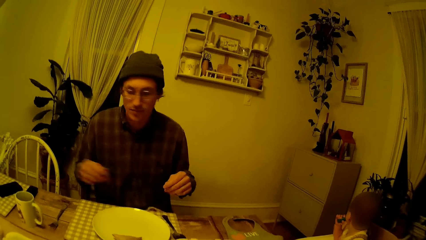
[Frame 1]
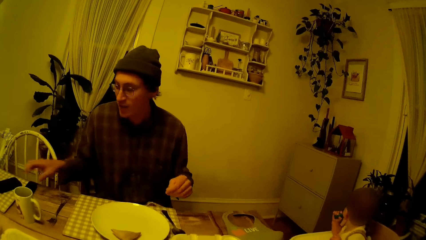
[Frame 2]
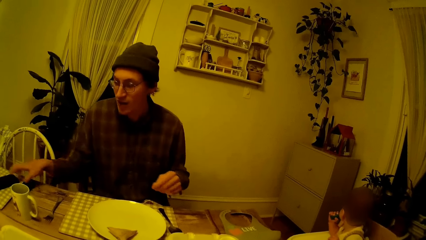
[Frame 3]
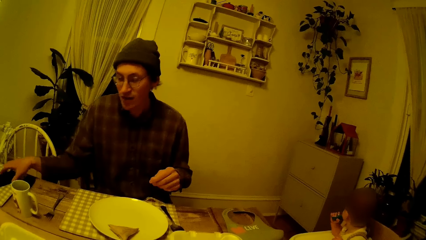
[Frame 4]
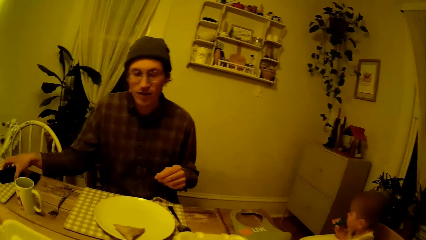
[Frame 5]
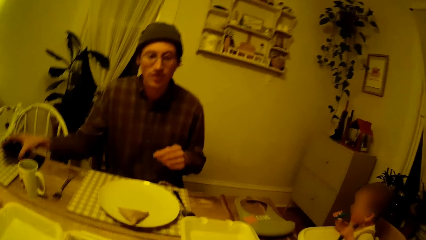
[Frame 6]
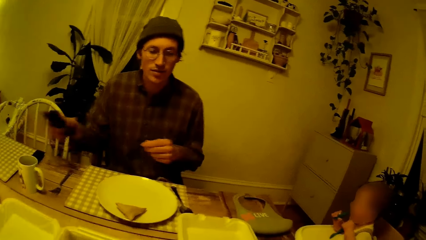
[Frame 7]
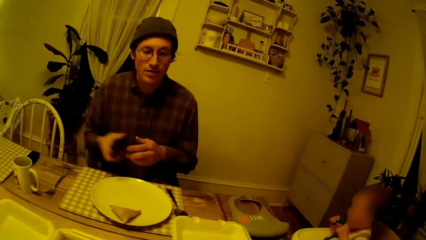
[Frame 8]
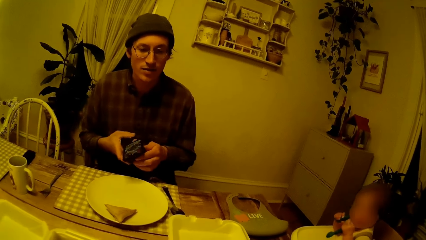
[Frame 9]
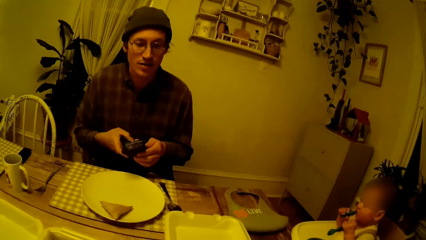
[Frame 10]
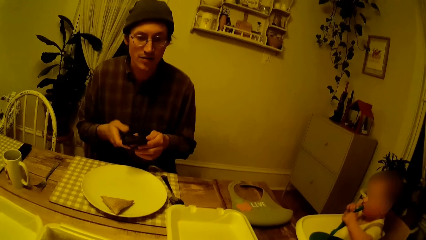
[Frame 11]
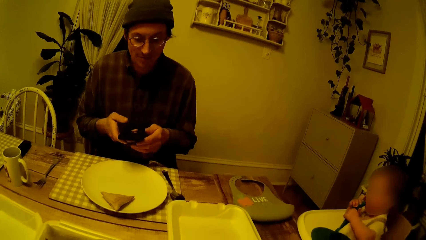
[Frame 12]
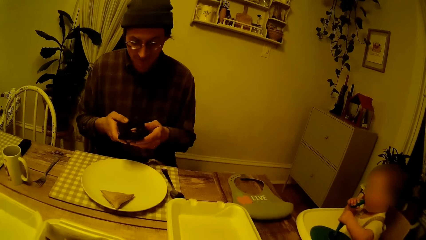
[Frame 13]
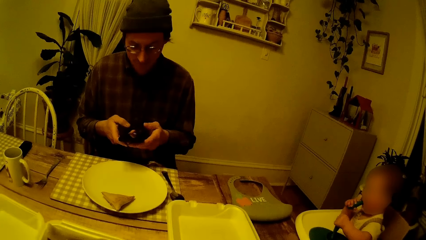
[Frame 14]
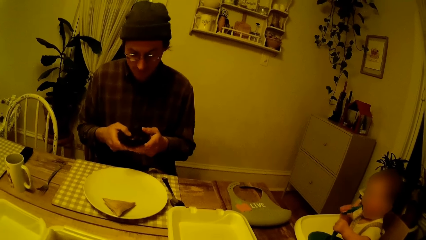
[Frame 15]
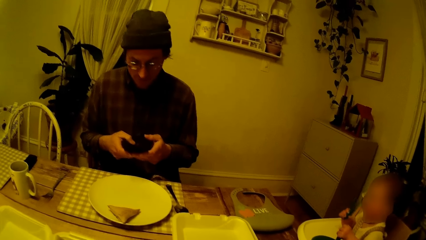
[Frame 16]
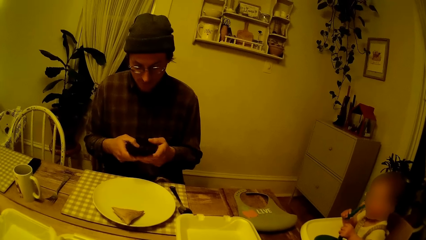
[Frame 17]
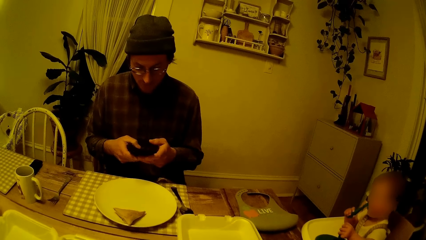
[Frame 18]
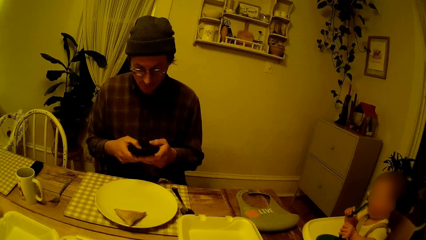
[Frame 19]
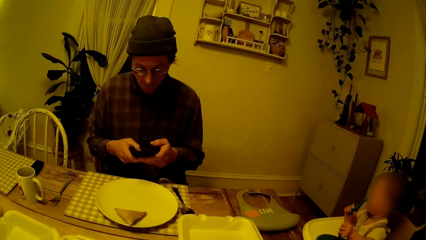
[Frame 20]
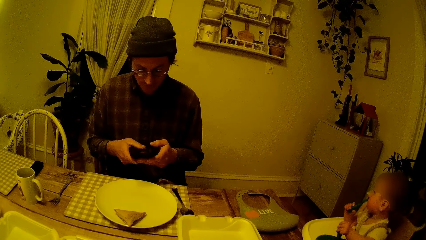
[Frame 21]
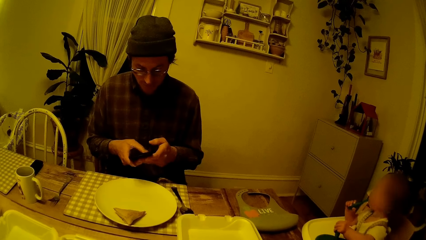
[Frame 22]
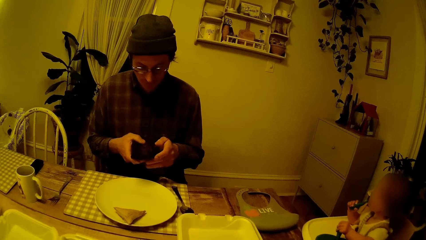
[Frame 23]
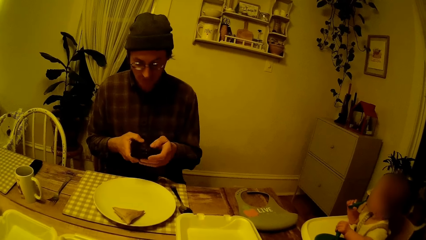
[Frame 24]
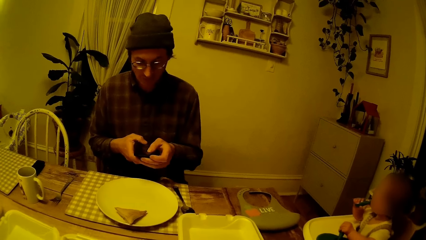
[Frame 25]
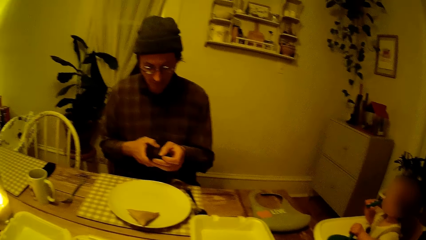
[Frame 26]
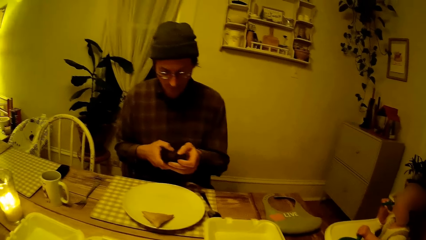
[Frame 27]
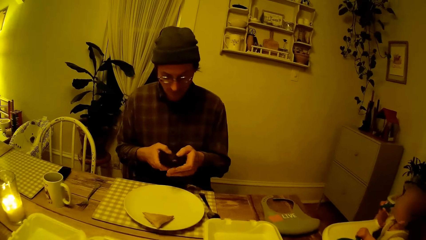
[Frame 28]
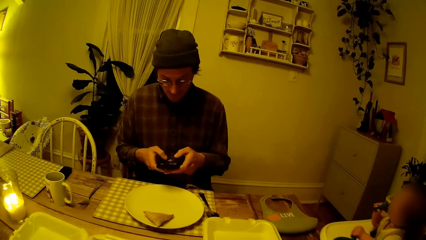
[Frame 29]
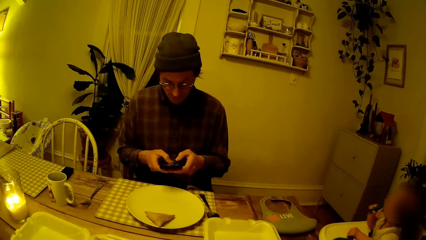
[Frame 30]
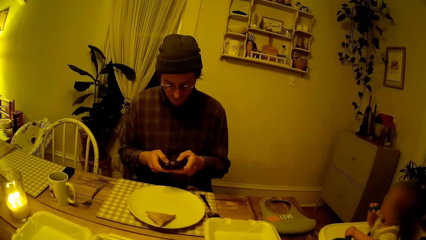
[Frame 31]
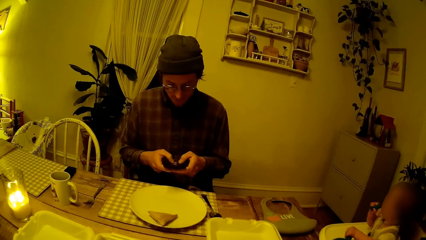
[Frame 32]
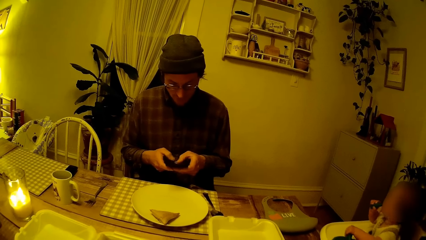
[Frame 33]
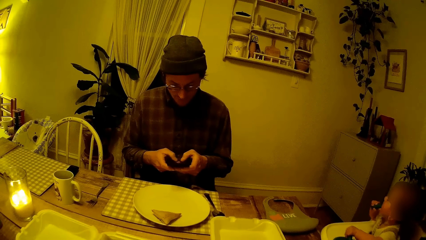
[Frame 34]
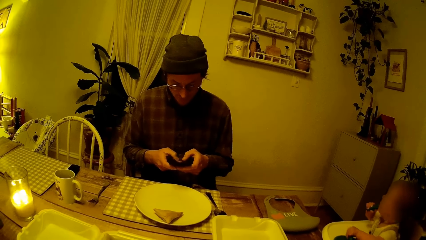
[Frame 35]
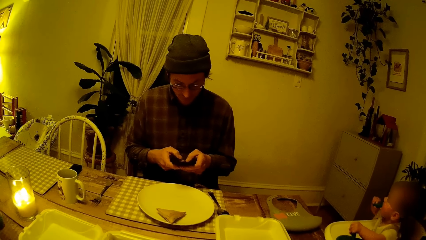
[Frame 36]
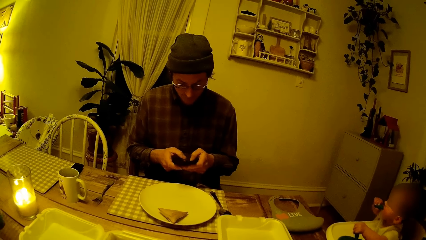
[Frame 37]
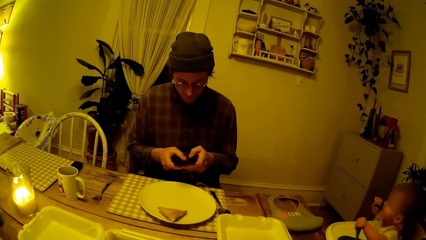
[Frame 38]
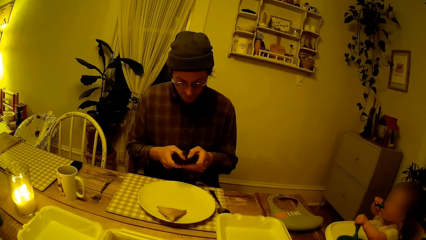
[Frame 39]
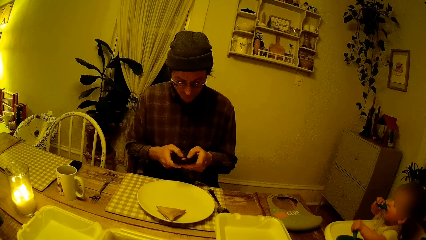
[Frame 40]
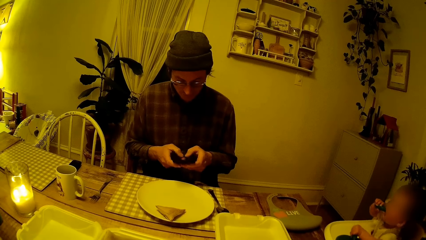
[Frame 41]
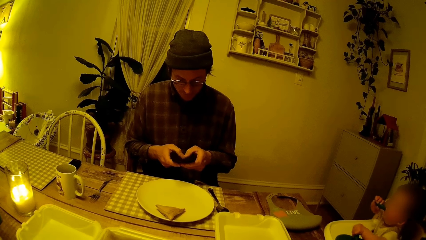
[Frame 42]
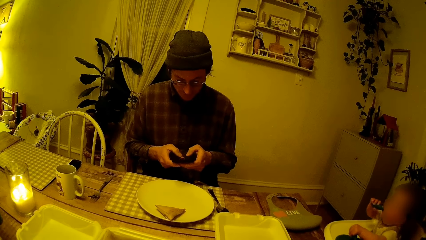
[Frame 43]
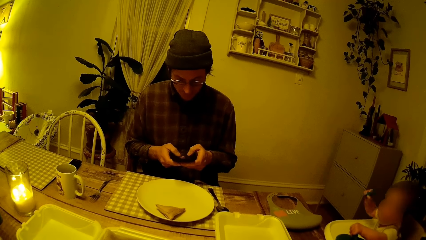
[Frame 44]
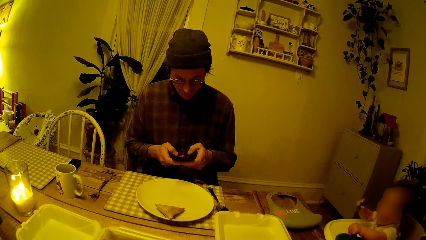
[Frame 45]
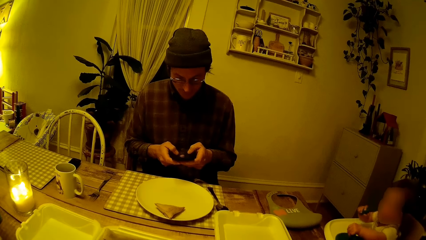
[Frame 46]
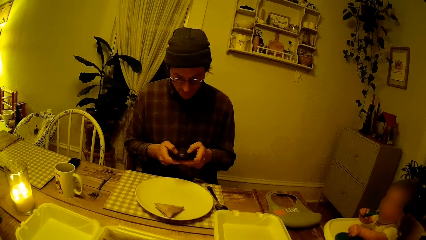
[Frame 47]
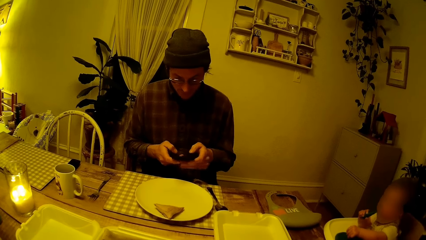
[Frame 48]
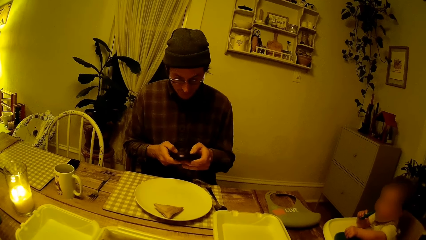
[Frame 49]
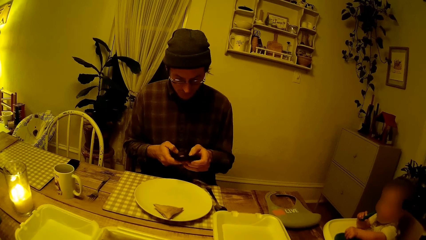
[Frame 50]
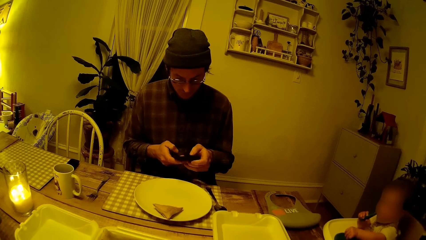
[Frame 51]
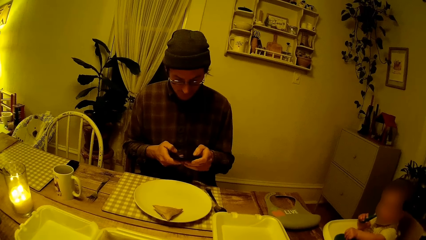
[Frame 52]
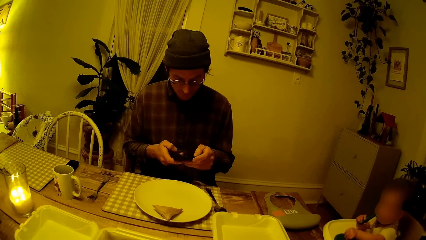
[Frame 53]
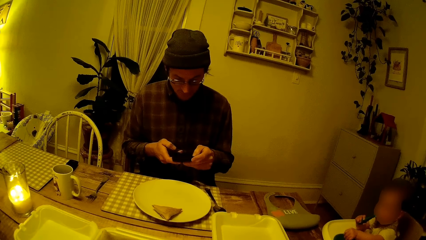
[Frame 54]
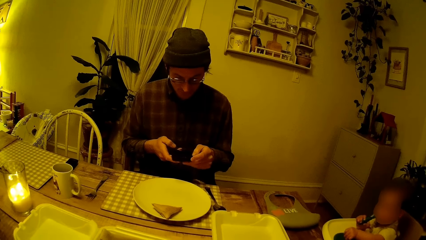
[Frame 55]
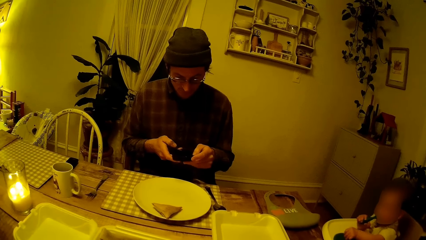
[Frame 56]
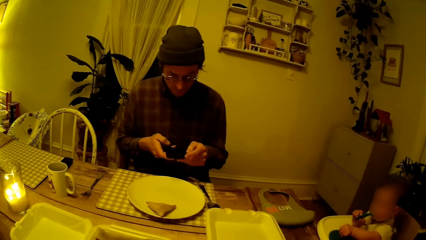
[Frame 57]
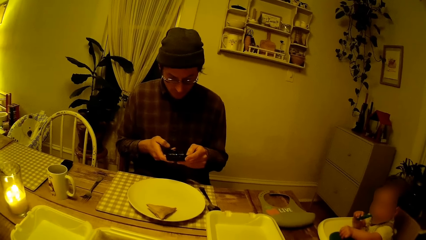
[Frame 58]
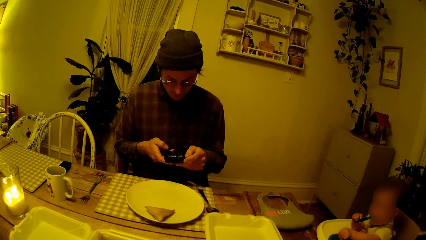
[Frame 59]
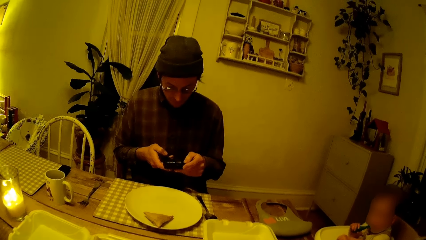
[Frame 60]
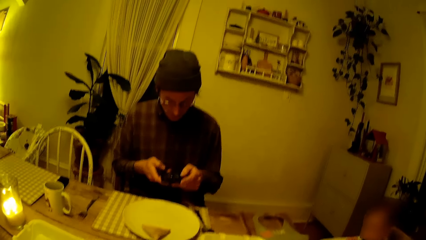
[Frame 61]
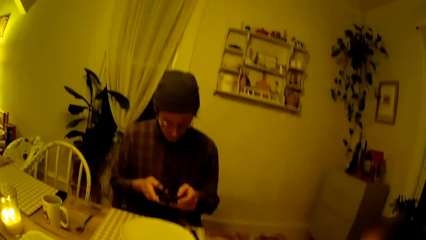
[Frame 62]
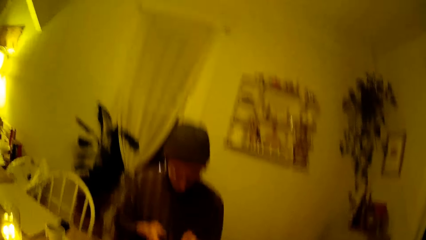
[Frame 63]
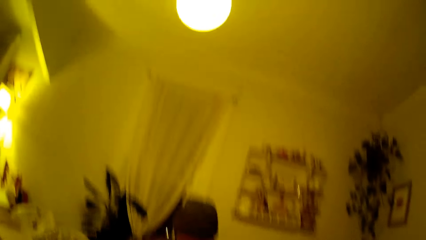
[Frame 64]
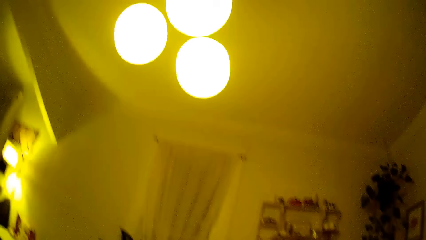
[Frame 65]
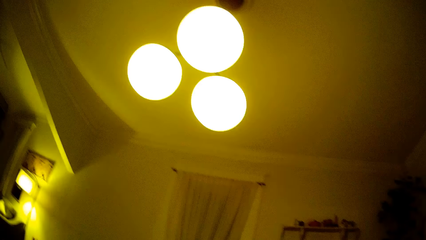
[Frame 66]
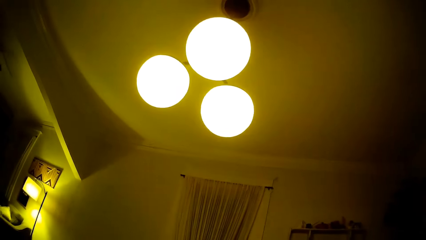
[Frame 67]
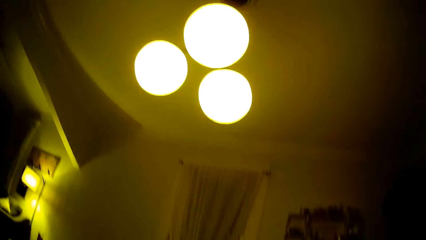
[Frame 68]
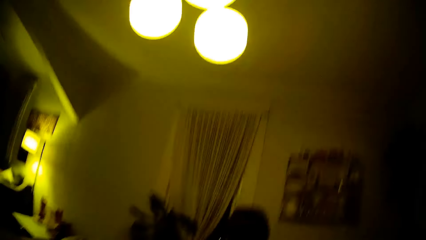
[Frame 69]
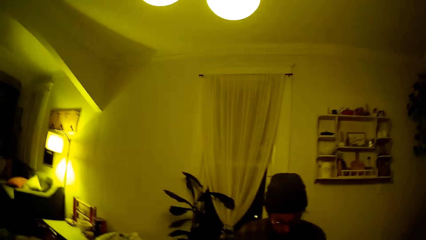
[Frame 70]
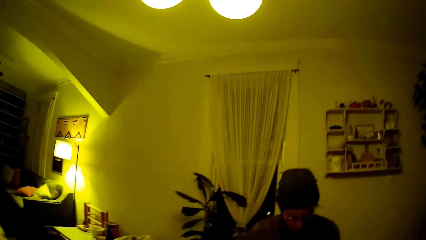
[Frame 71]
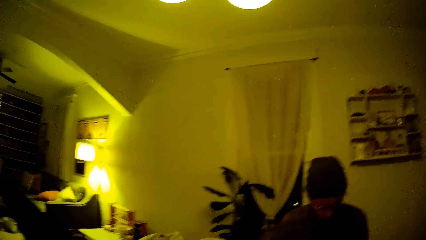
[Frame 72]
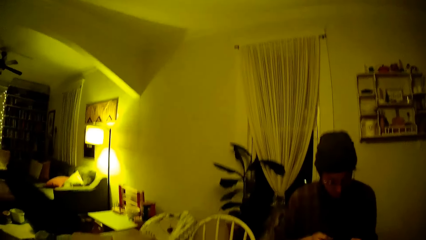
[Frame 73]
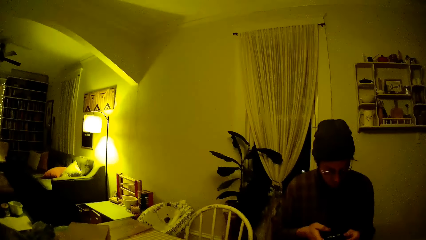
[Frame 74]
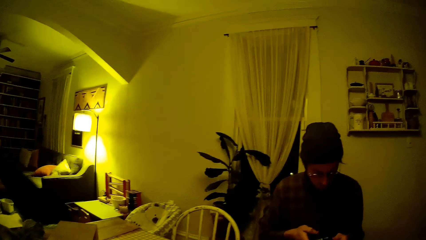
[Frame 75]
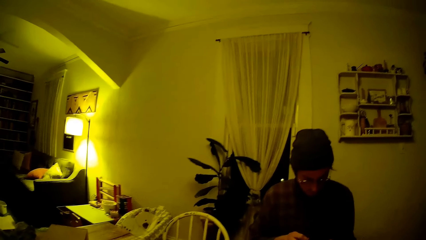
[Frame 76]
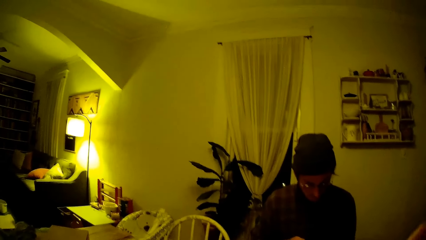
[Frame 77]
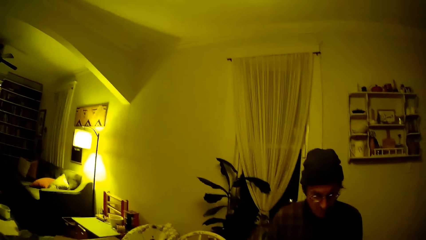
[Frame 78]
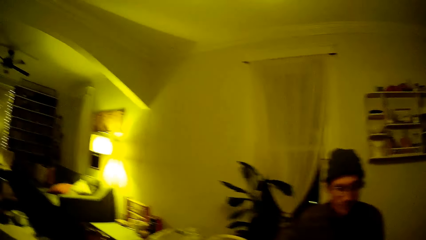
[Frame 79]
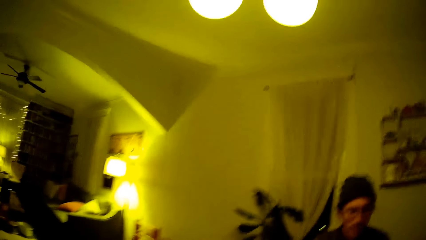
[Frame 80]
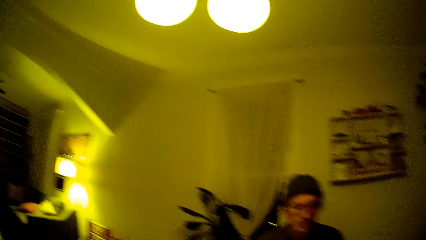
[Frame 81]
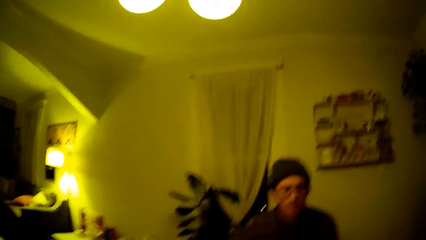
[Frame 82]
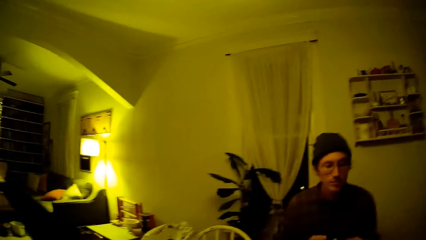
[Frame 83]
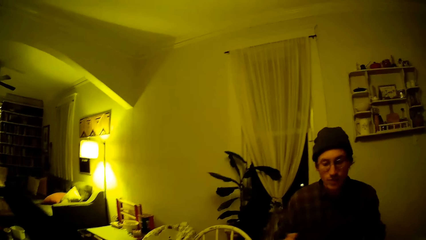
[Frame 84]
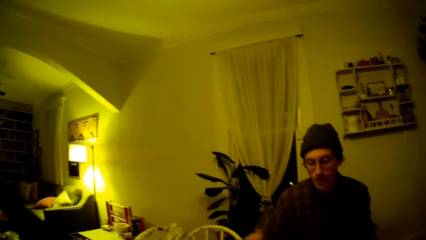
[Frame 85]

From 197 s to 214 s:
The man picks up the mobile phone on the dining table with his right hand. The man puts the phone aside. The man operates the mobile phone with his right hand. The man operates the mobile phone with both hands. The baby removes the spoon in his mouth with his right hand.
